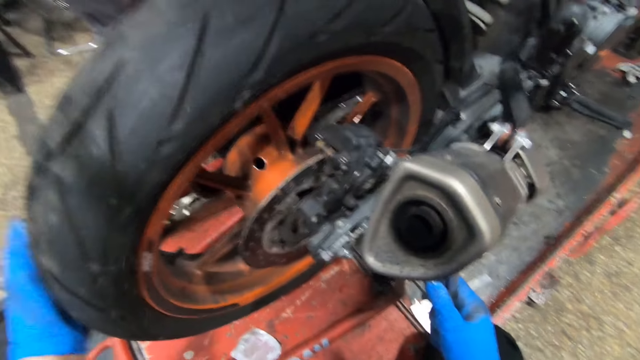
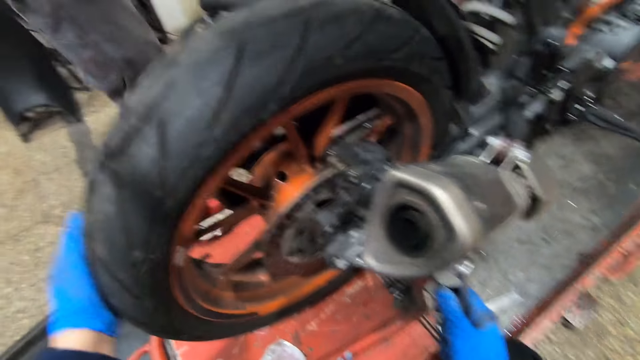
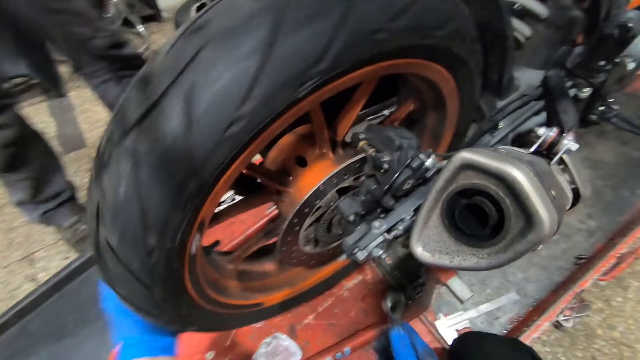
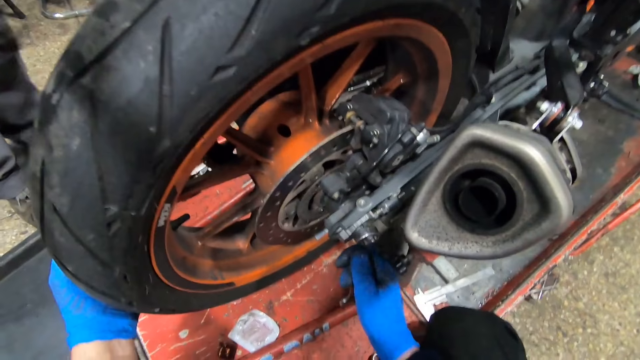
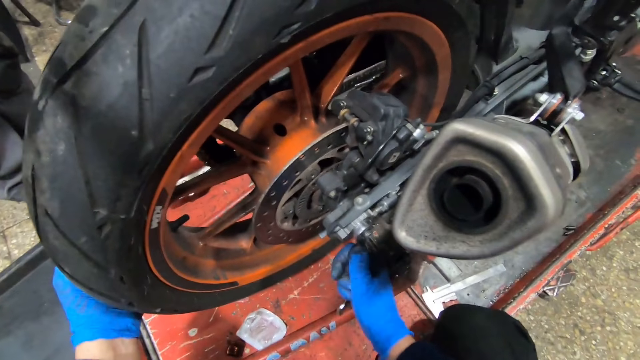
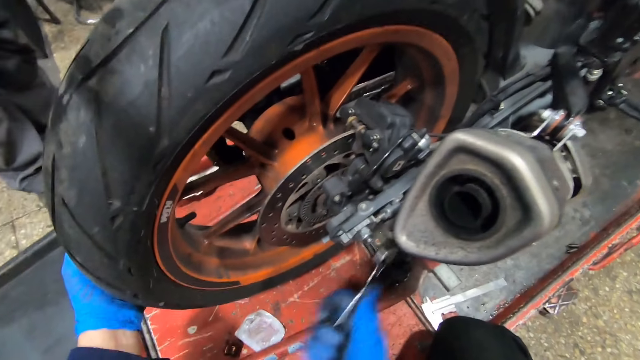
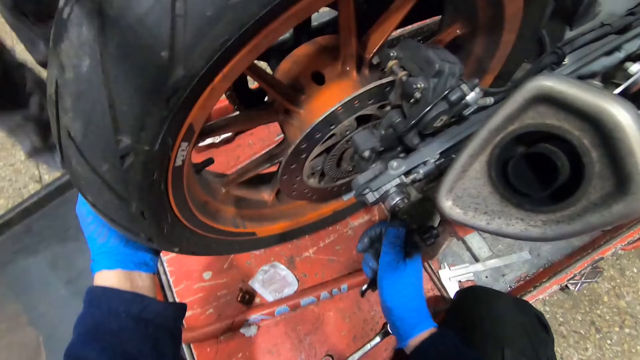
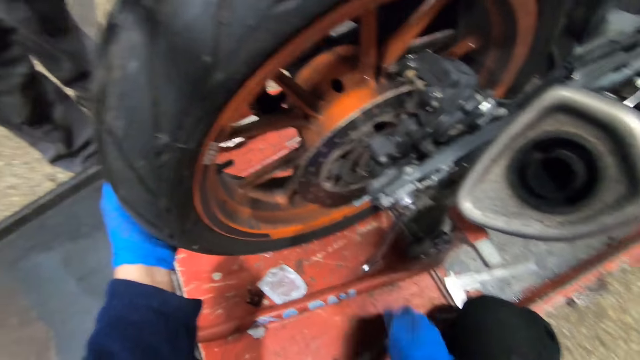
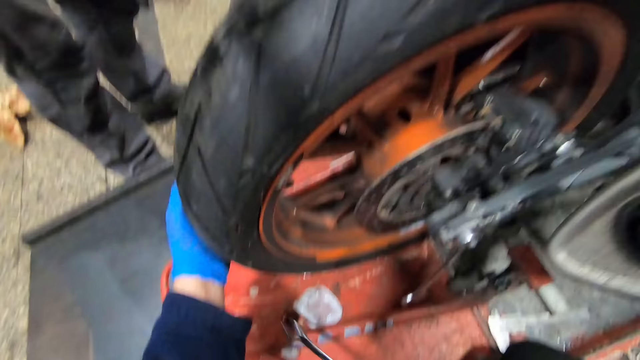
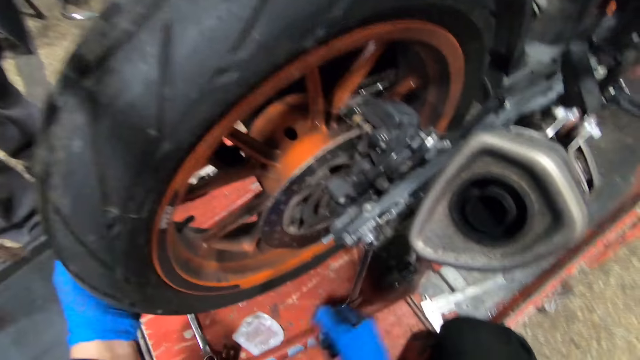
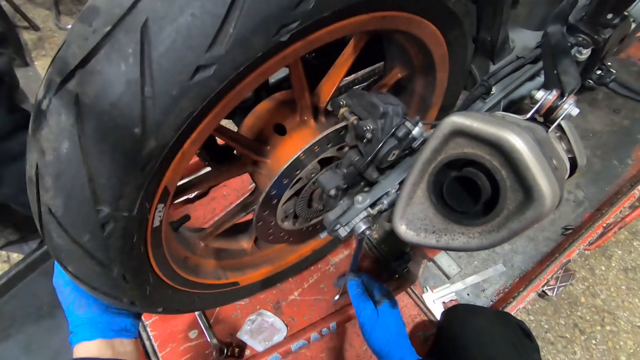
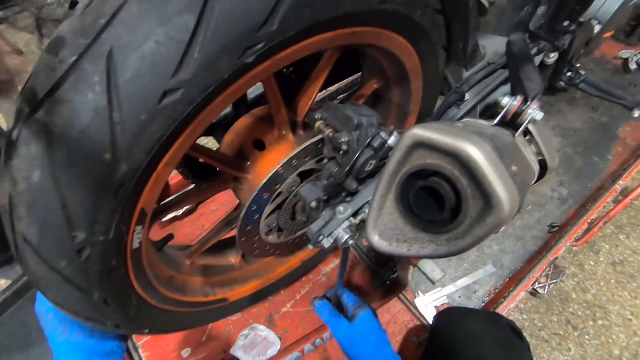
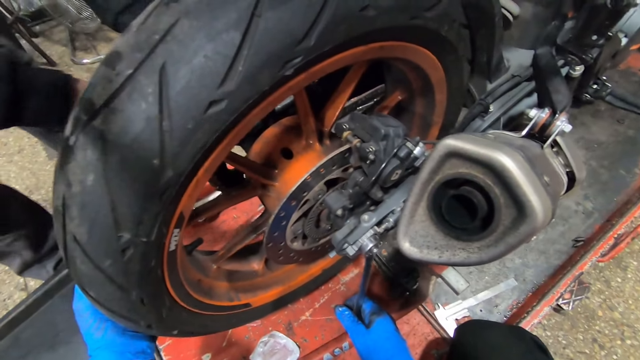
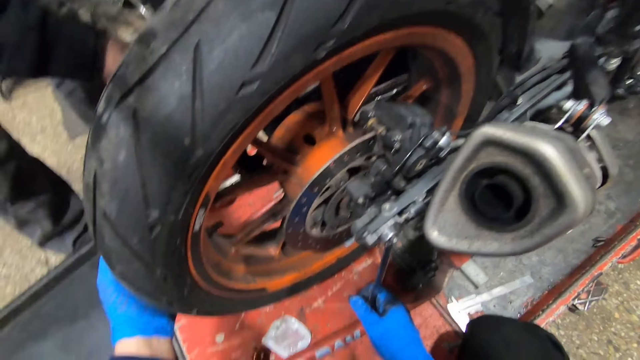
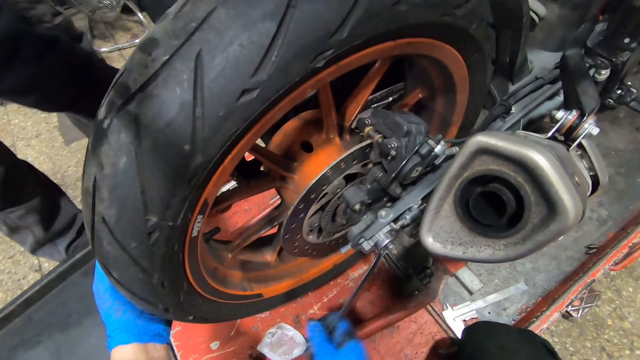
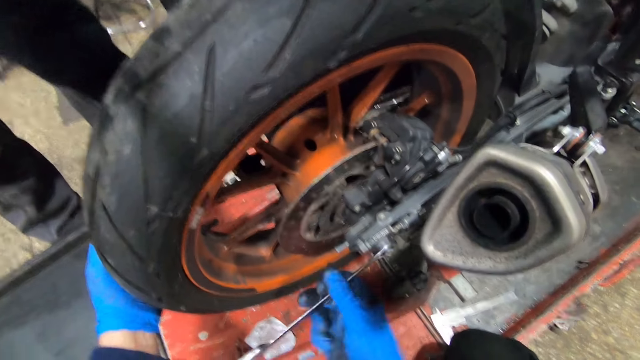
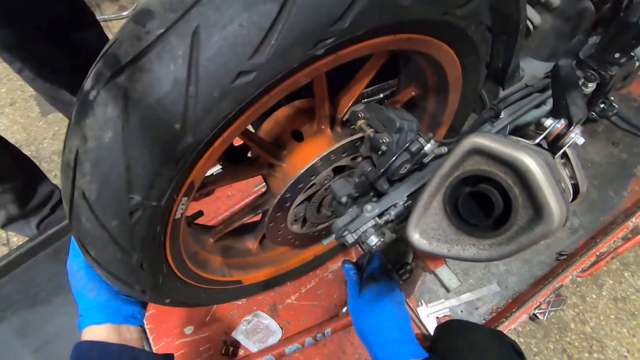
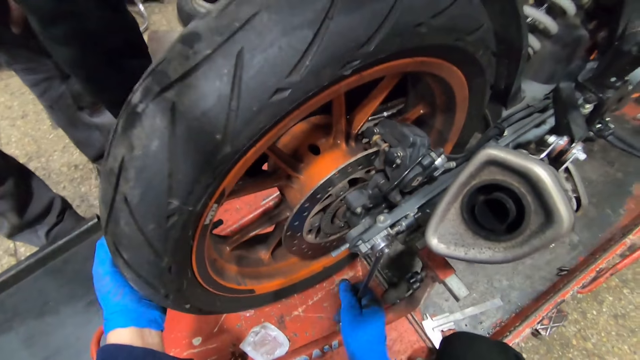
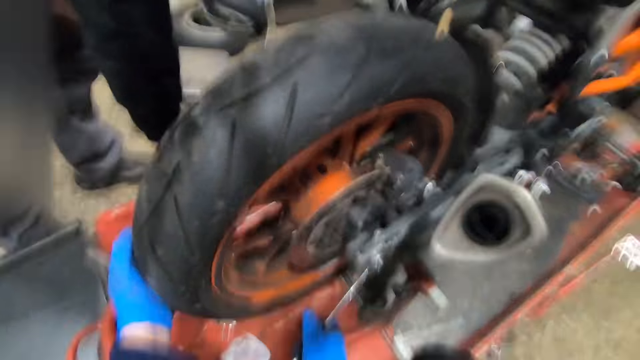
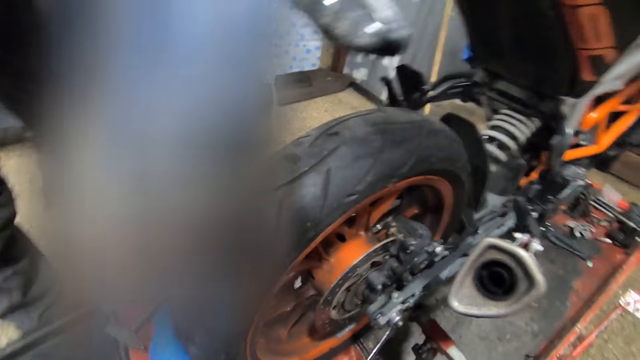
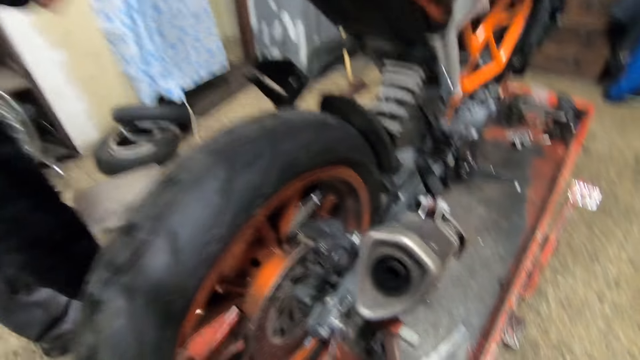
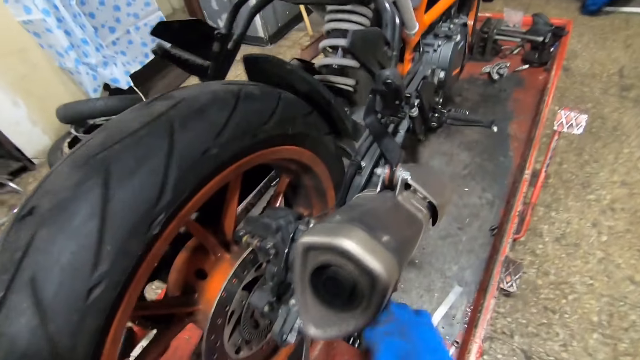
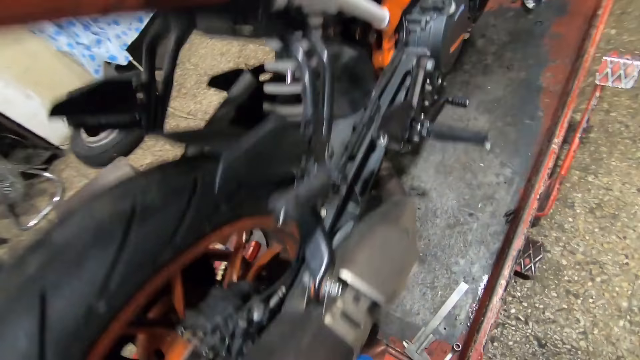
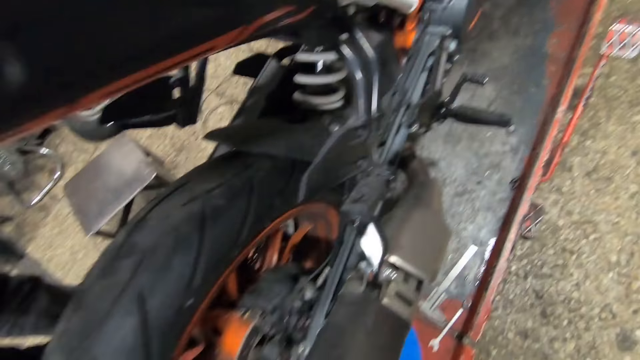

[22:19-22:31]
The camera wearer moves the bike tire. He tightens the nut on the bike tire with the spanner in his right hand. He passes a spanner on the work bench with his right hand to a man. The man picks up the spanner from the work bench with his right hand. The camera wearer holds the spanner on the bike with his right hand. The man tightens the nut on the bike tire with the spanner in his right hand. The camera wearer tightens the nut on the bike tire with the spanner in his right hand.

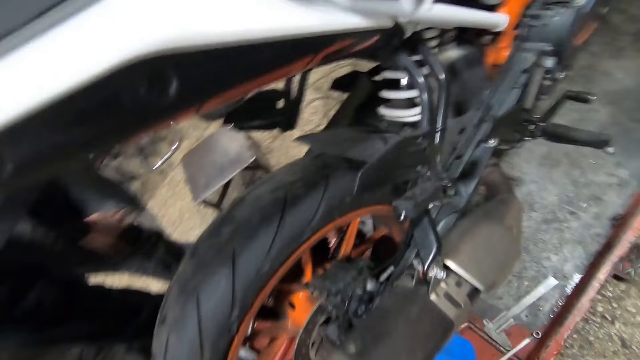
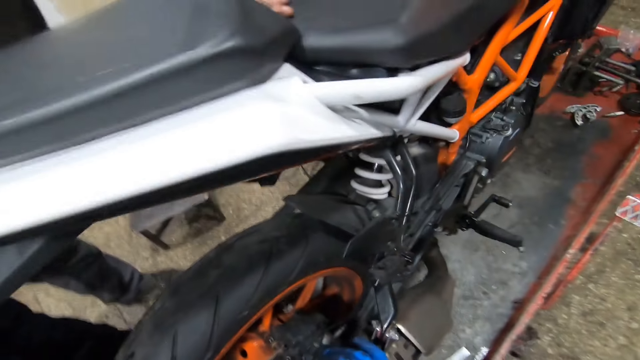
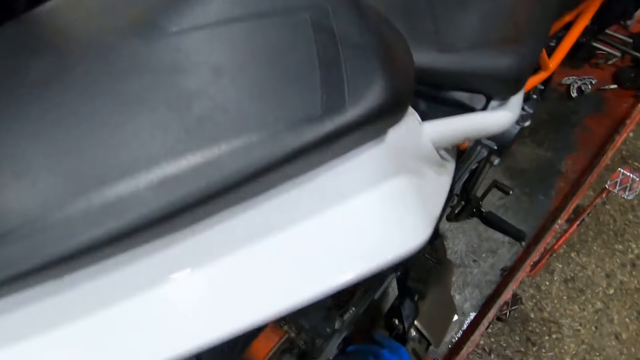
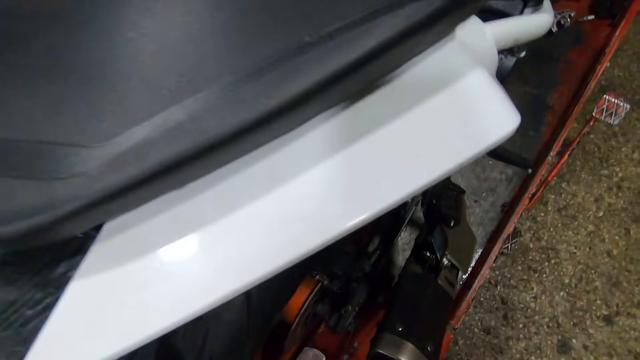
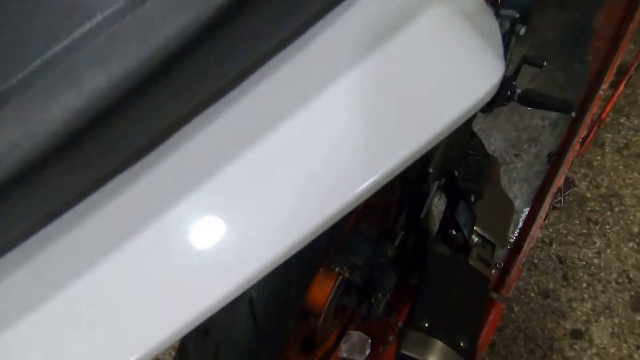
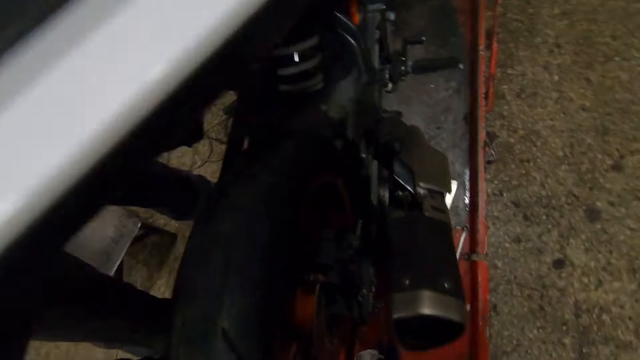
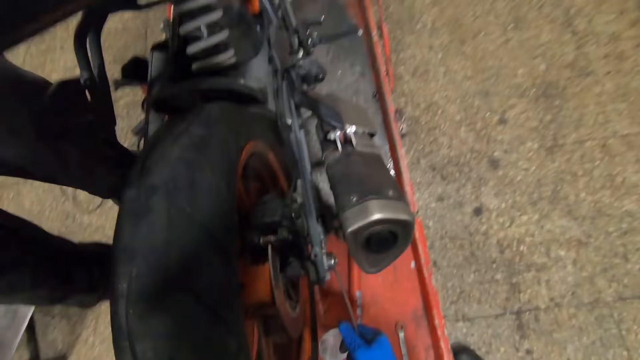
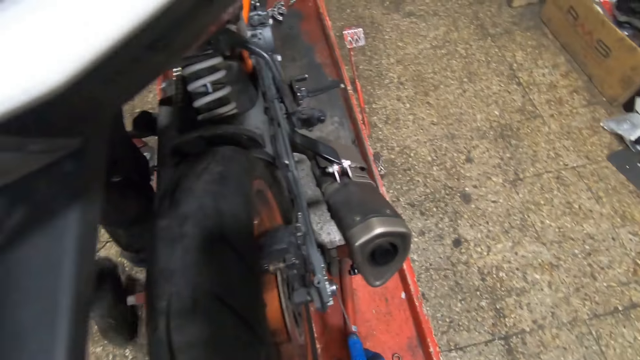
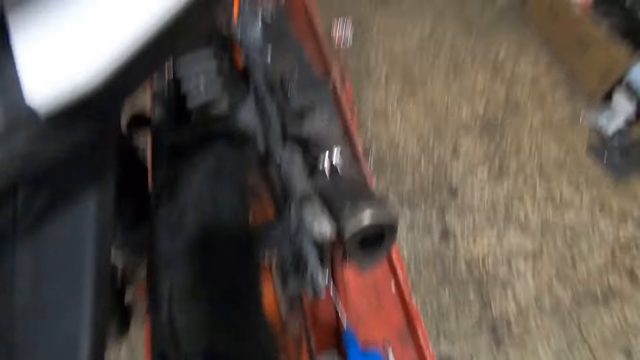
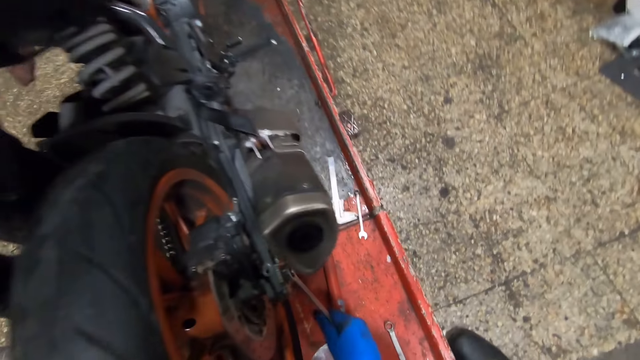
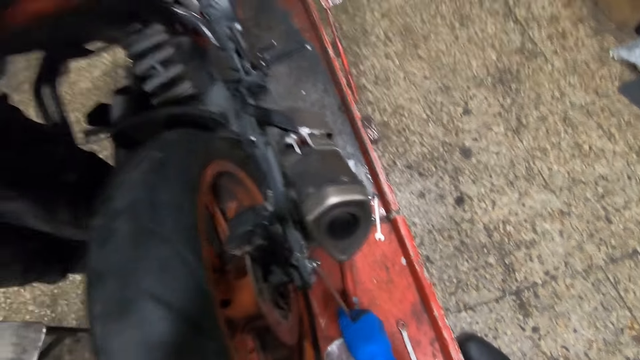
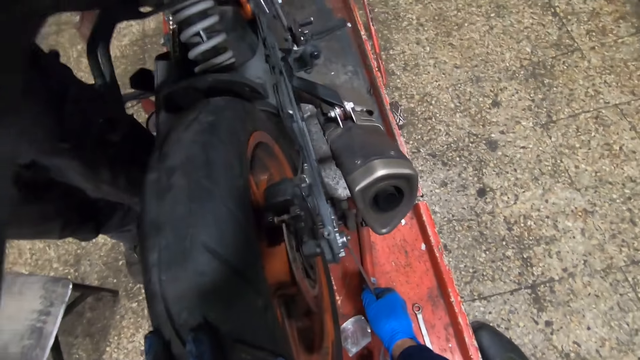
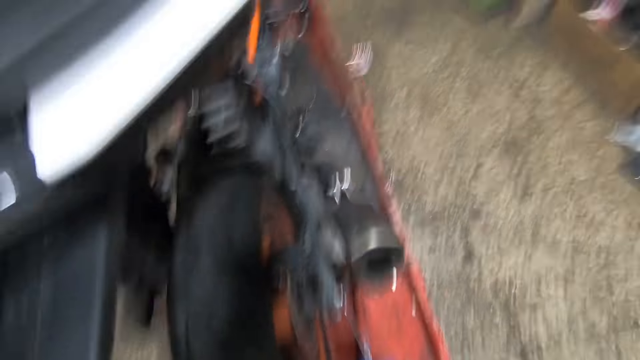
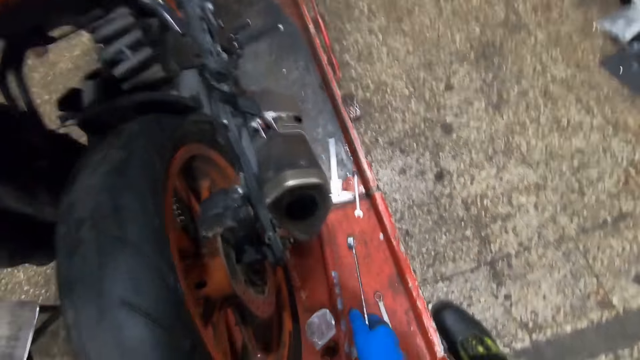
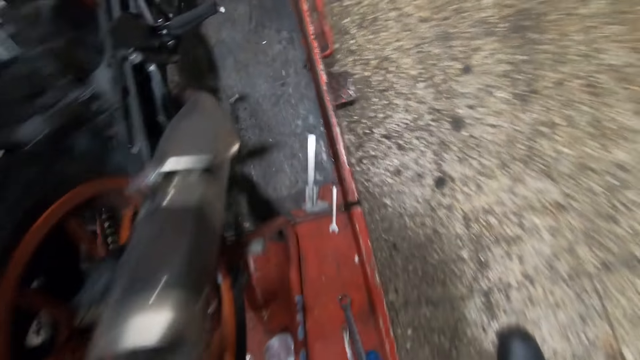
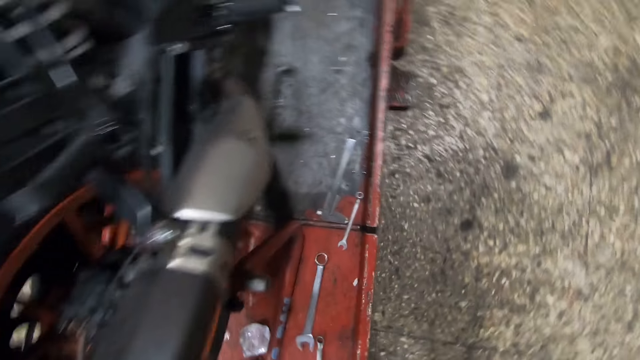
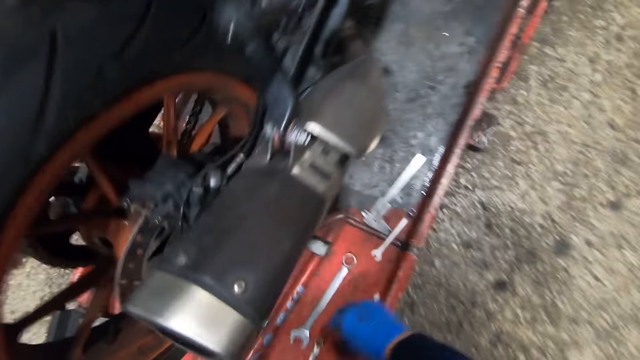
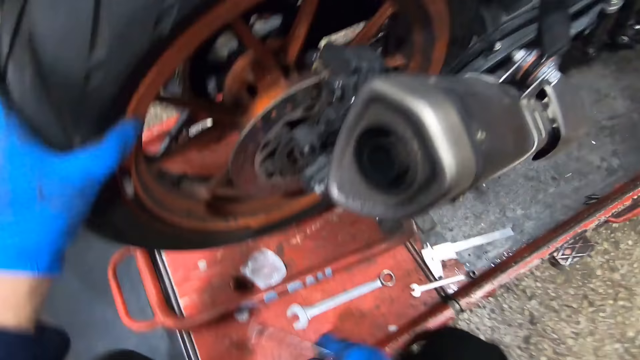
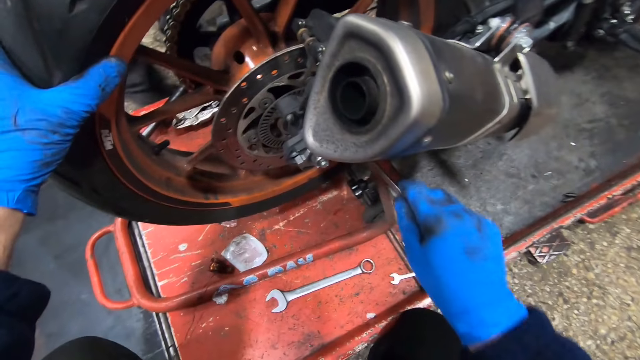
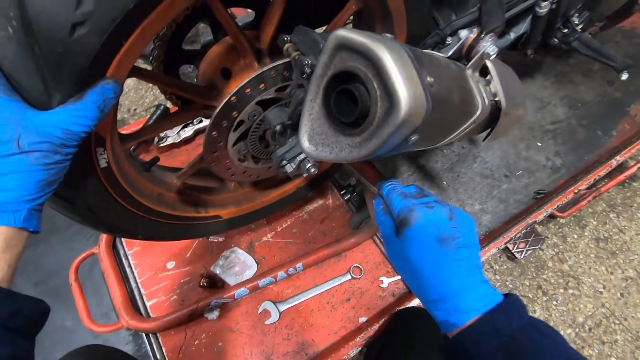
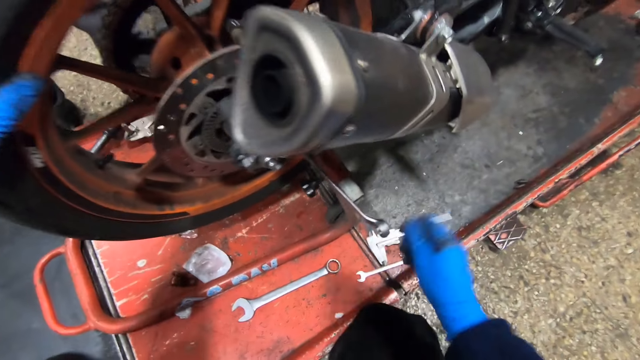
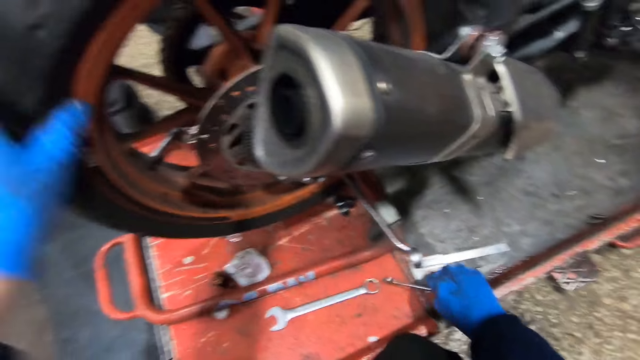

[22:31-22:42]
The camera wearer drops the spanner or hand wrench on the work bench with his right hand. He places the spanner on a nut on the bike tire with his right hand. He picks up the hand wrench.
